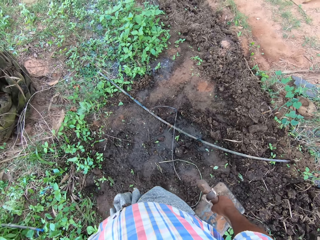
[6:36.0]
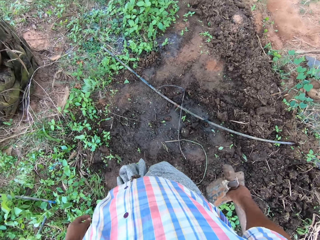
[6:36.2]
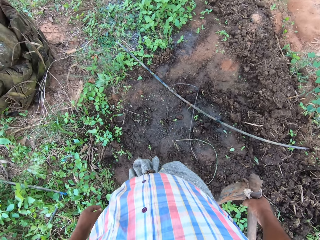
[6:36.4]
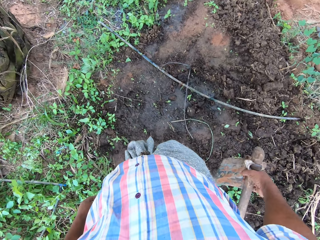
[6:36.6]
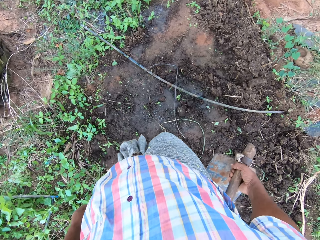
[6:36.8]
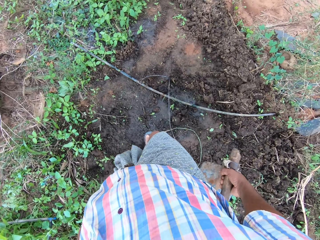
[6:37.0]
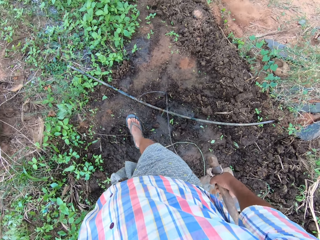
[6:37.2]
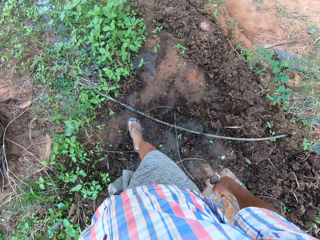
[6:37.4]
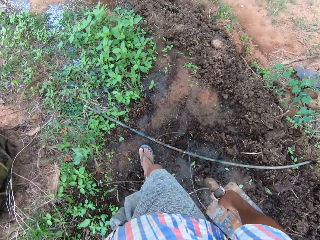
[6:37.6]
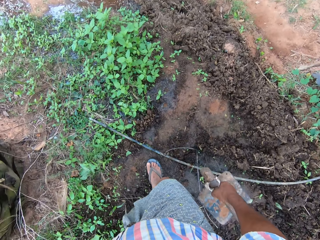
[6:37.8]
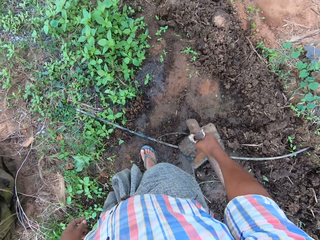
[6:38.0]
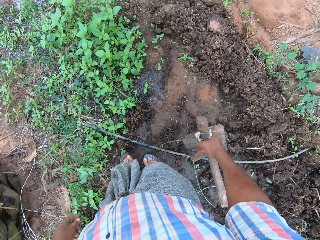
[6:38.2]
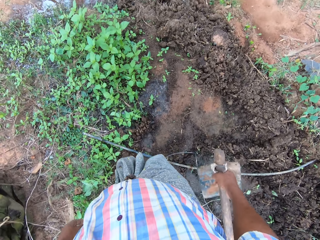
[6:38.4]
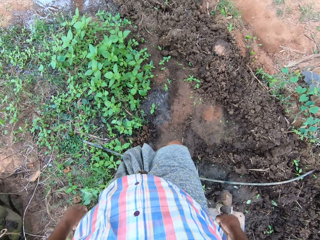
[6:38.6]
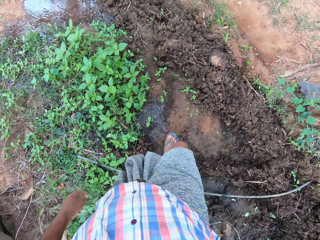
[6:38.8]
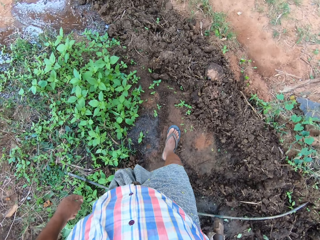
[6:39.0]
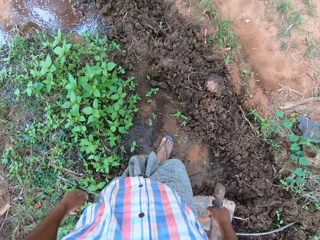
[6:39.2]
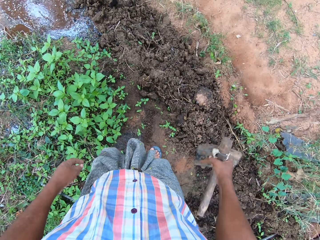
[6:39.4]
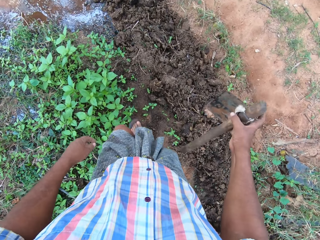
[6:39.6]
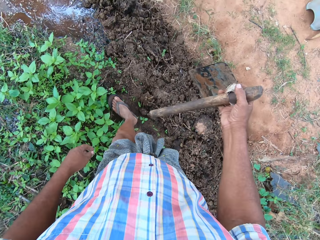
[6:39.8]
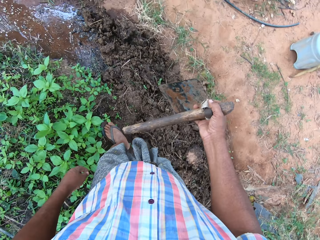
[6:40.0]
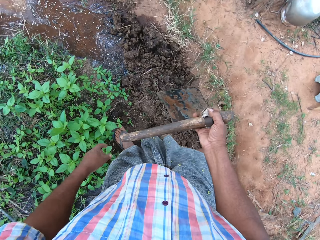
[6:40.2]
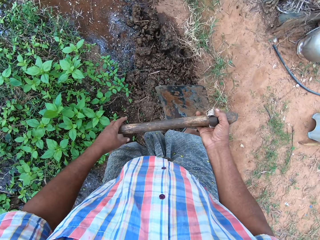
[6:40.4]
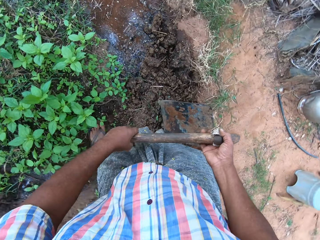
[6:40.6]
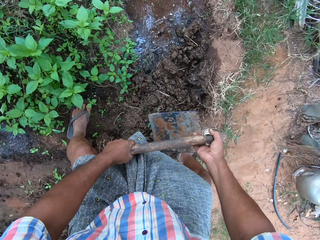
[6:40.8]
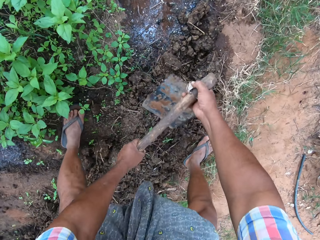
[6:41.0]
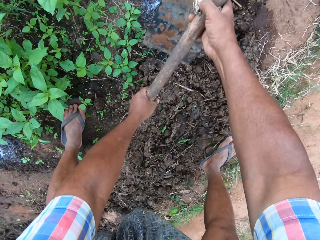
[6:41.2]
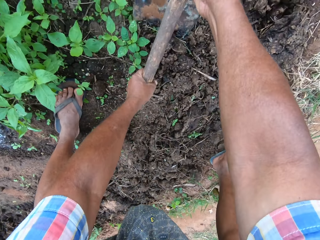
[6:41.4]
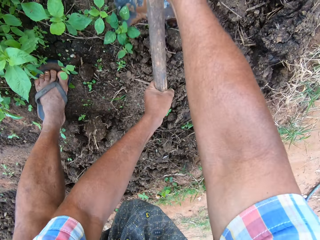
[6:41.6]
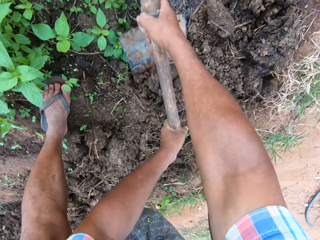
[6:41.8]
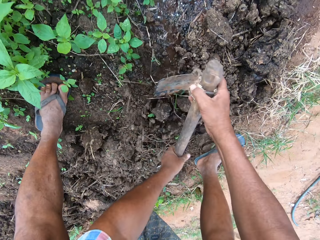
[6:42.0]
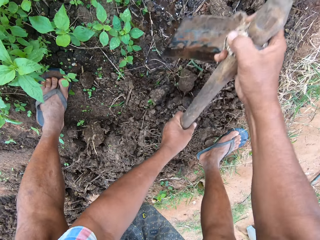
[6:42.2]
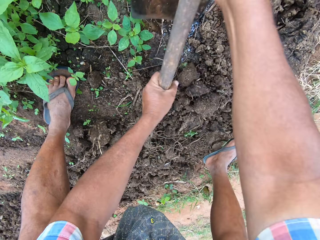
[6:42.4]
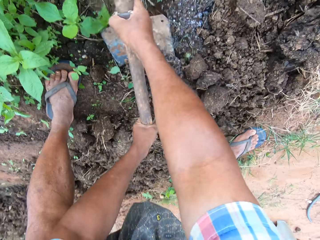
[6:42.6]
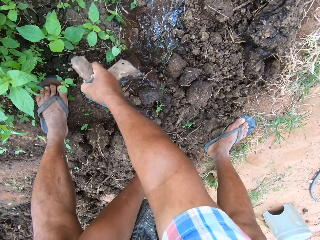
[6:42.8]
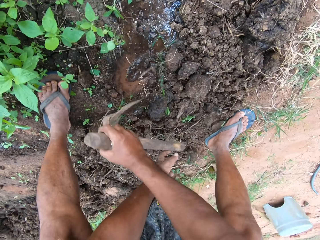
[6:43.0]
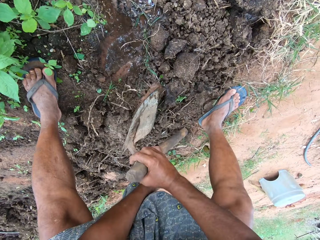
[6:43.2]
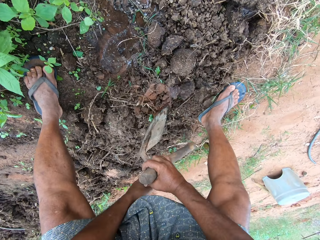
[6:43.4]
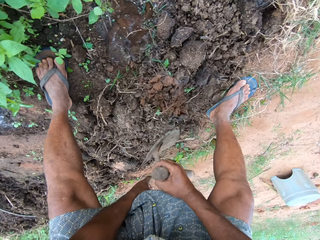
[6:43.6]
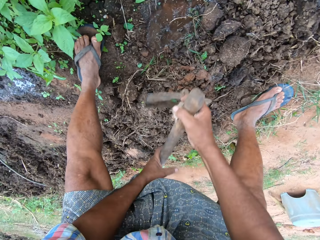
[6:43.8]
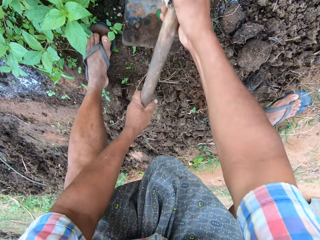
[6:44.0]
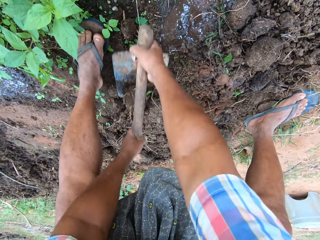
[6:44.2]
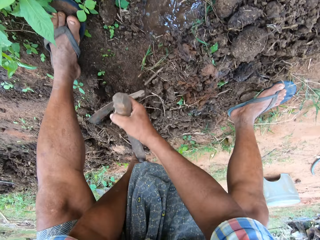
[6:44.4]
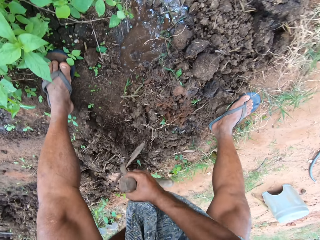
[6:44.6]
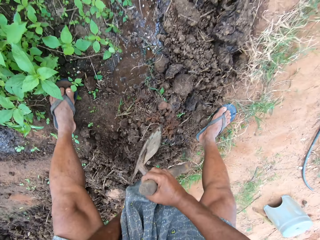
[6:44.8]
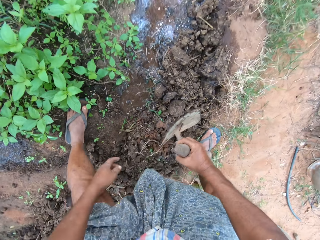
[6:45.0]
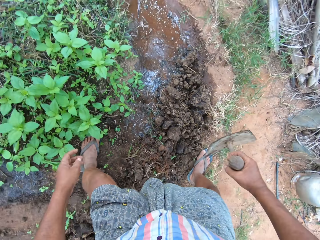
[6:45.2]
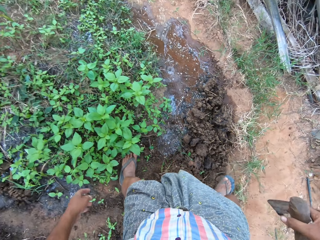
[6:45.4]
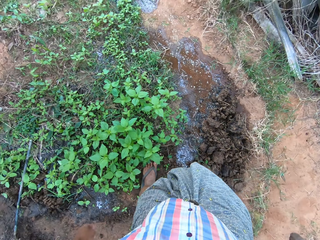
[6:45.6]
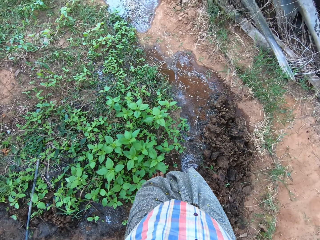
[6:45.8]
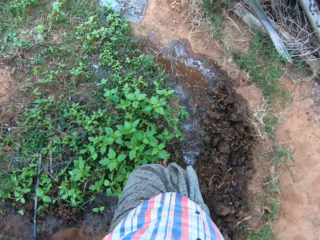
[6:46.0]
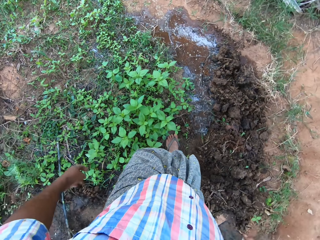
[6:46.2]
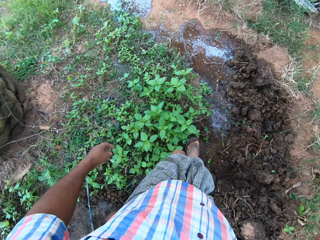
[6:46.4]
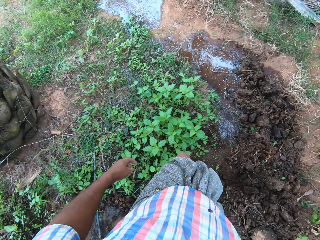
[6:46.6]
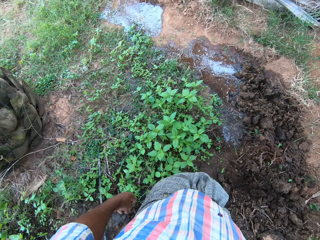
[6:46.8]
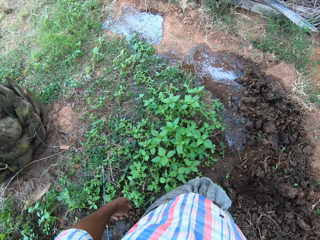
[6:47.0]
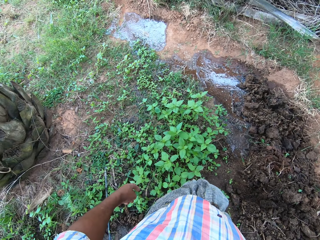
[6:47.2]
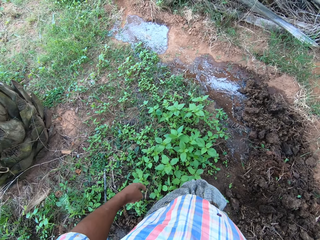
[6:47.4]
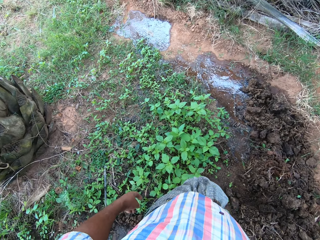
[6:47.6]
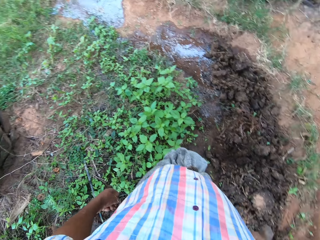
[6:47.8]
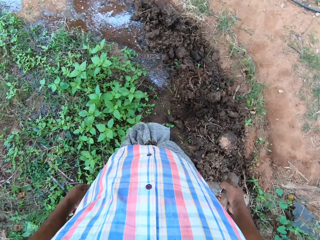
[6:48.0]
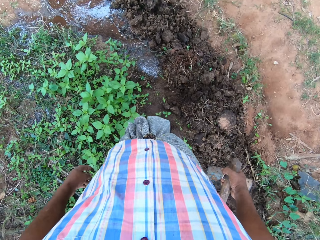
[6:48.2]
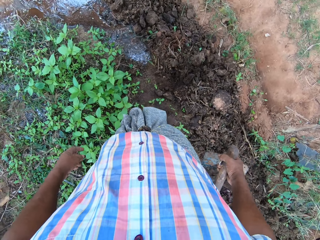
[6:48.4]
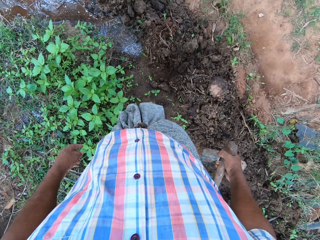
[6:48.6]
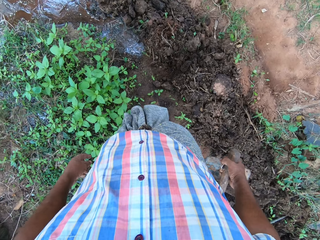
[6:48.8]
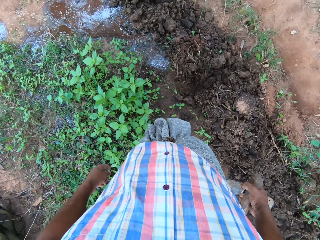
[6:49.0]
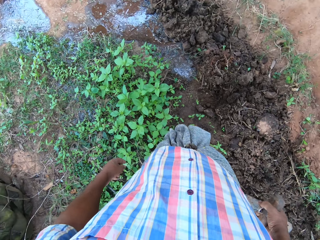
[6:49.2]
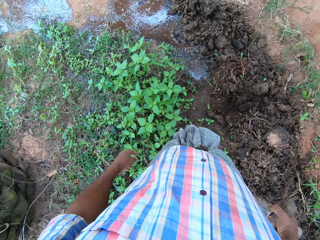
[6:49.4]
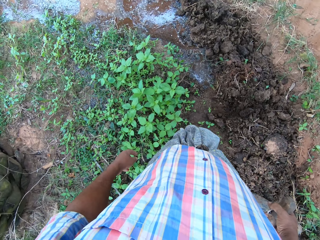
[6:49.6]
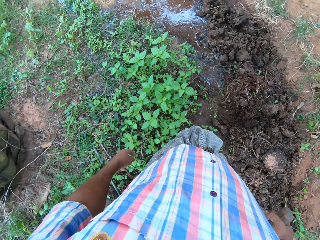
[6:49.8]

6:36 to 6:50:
The camera wearer looks around. He walks around. He holds the short-handled hoe with both hands. He bends downwards. He clears some mud with the hoe in his hands. He digs the ground with the short-handled hoe. He stands up, moves backwards and looks around.

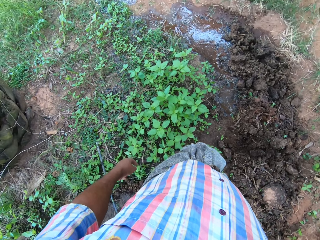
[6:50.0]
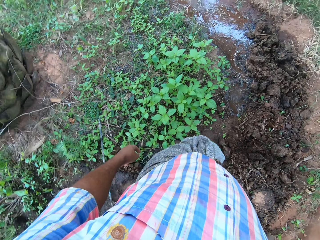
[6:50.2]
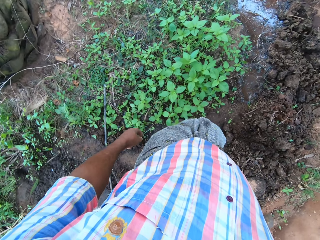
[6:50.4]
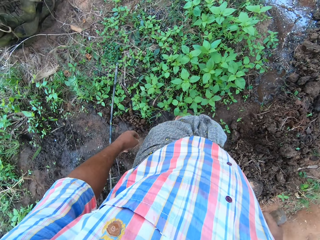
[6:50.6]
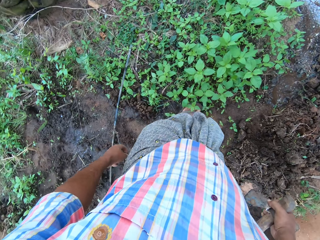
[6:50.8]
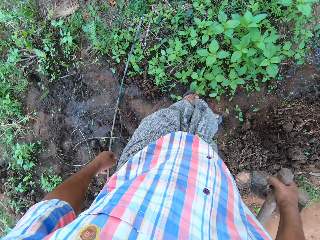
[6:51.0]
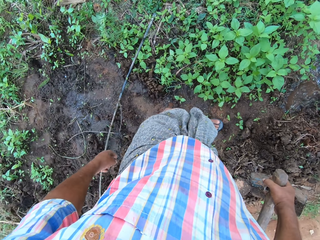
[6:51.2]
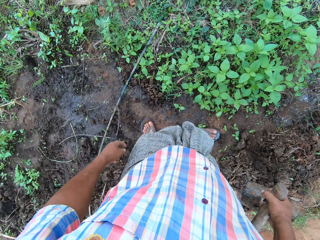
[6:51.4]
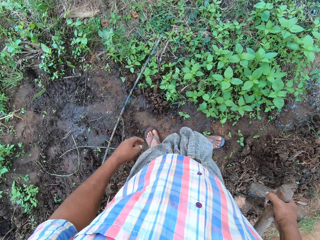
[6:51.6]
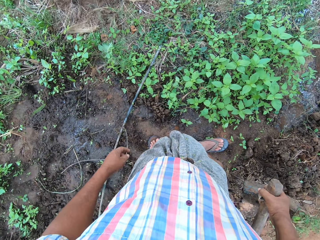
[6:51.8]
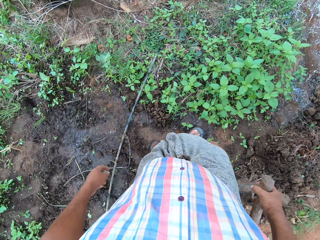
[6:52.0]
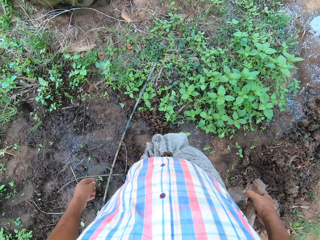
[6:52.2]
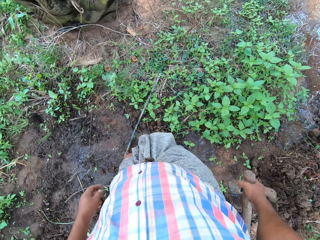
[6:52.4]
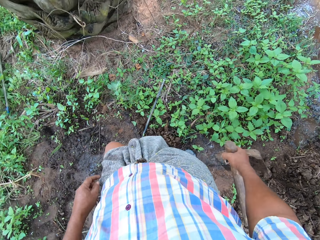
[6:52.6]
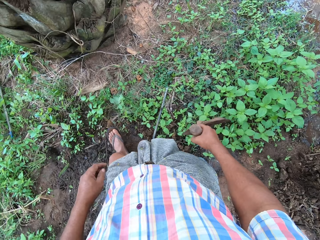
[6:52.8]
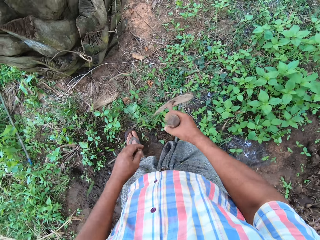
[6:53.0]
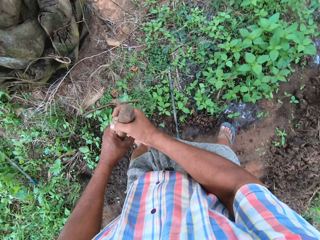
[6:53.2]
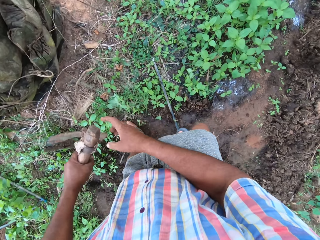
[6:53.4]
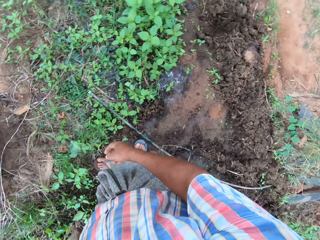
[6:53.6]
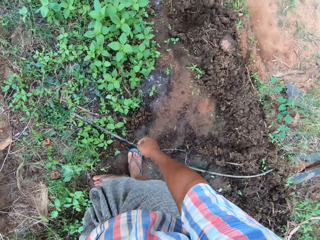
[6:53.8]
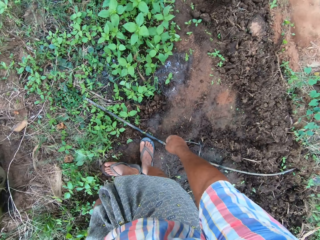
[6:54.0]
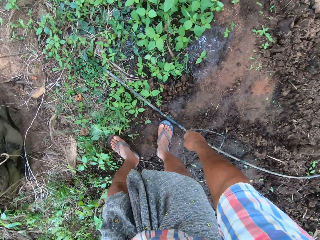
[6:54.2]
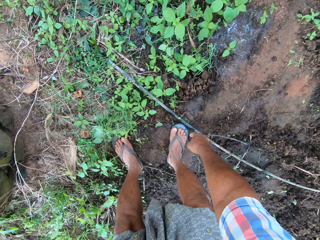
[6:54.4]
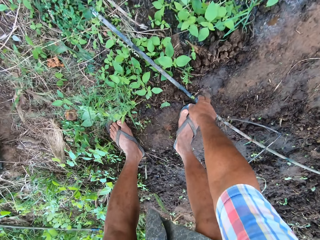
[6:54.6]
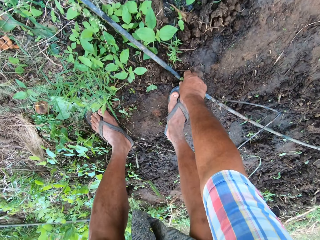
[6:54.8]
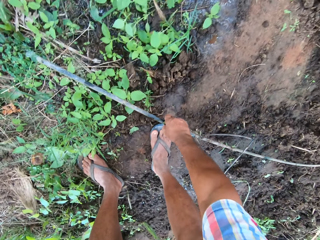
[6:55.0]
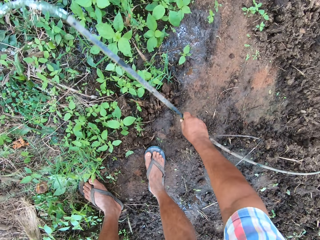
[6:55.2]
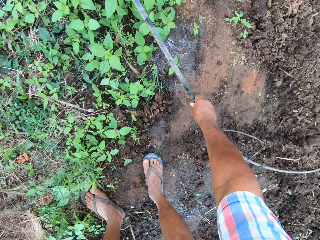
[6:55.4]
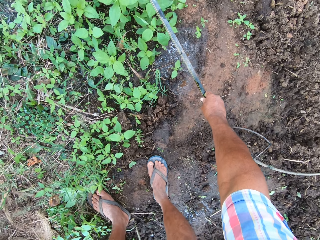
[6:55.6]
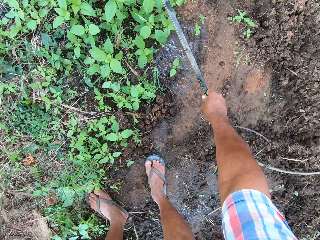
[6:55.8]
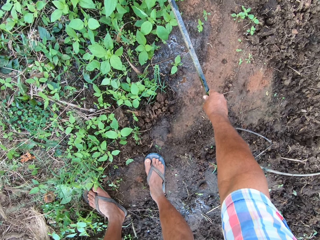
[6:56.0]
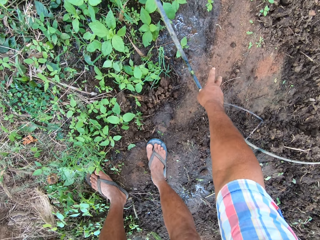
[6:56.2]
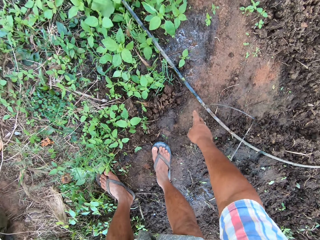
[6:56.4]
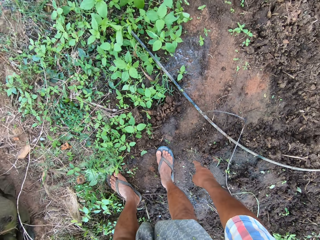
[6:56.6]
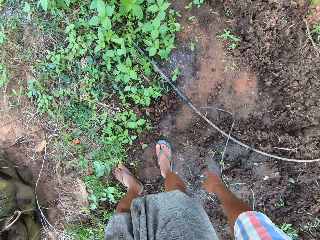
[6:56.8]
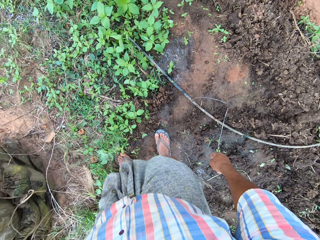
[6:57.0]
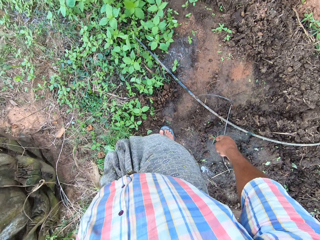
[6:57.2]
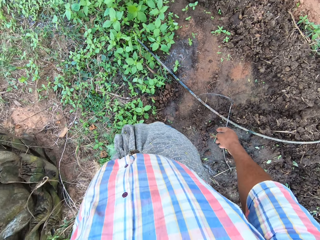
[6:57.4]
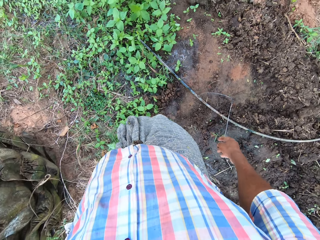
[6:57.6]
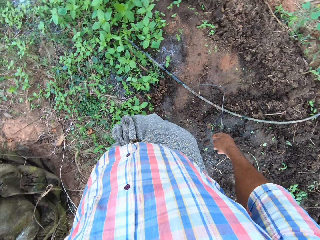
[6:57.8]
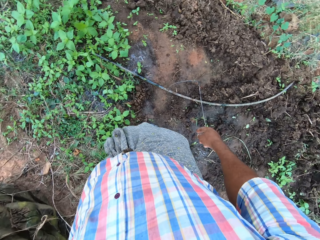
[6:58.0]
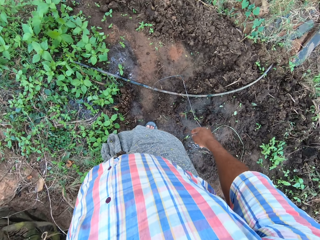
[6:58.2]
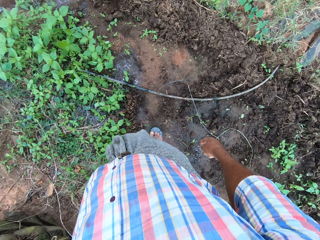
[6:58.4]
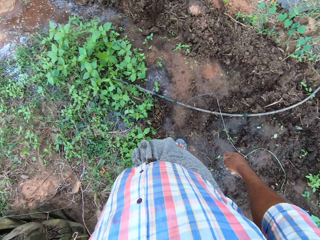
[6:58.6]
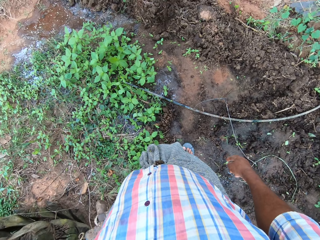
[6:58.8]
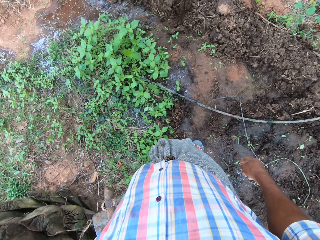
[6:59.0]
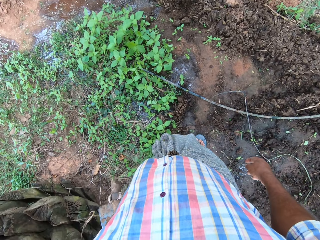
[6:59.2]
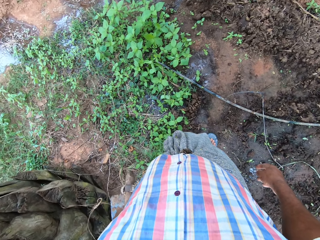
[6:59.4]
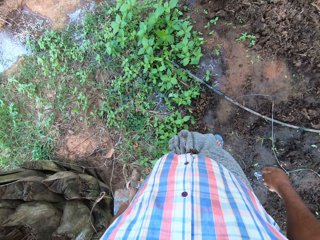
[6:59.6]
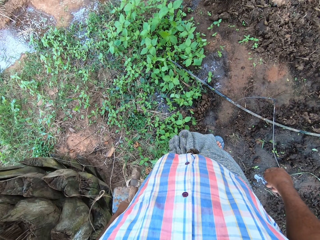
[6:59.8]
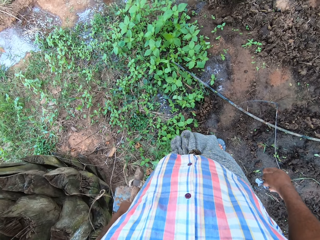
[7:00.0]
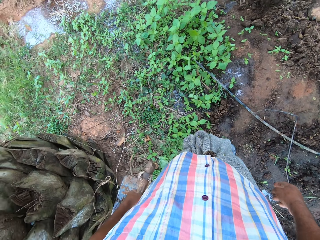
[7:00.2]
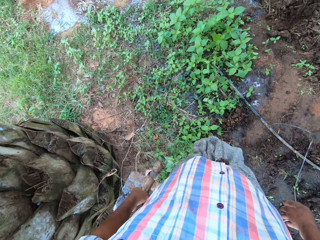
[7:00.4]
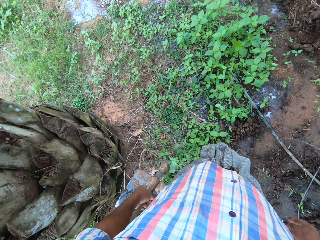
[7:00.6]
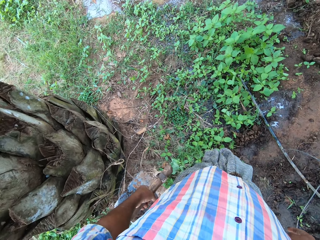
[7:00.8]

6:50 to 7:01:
The camera wearer walks around. He passes the hoe to his left hand. He bends downwards. He picks up a hose or water pipe on the floor with his right hand. He holds the water pipe. He drops the hose on the floor with his right hand. He stands up and looks around.
